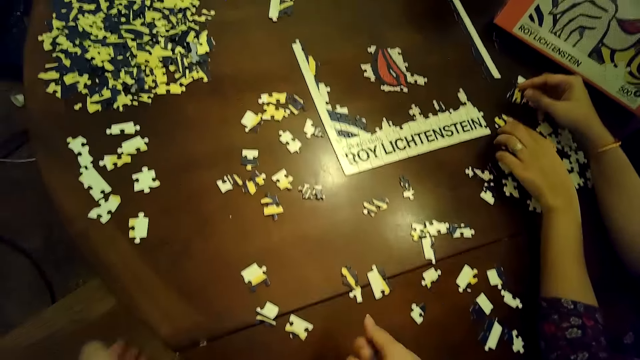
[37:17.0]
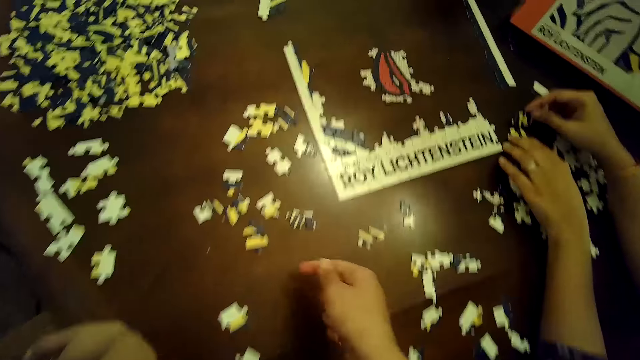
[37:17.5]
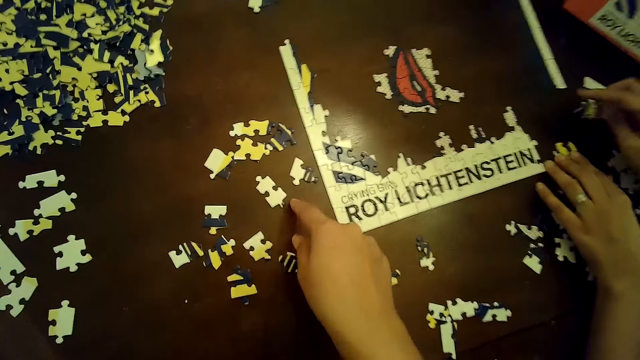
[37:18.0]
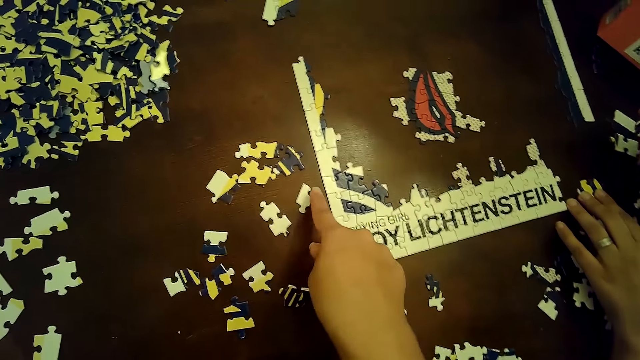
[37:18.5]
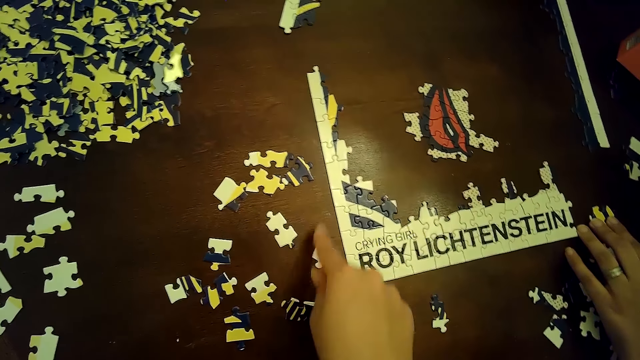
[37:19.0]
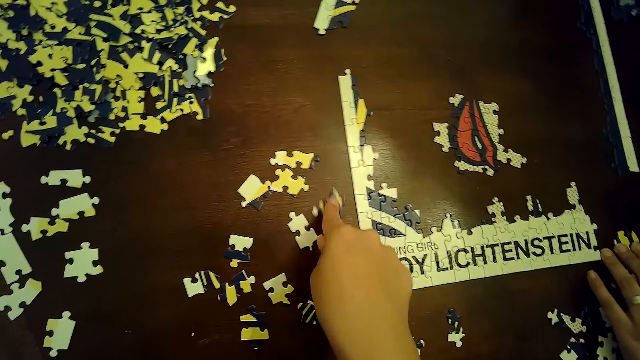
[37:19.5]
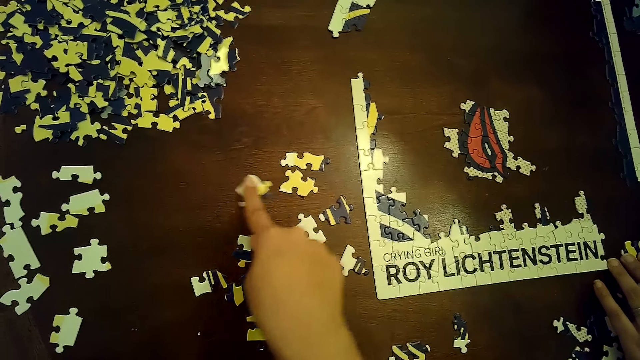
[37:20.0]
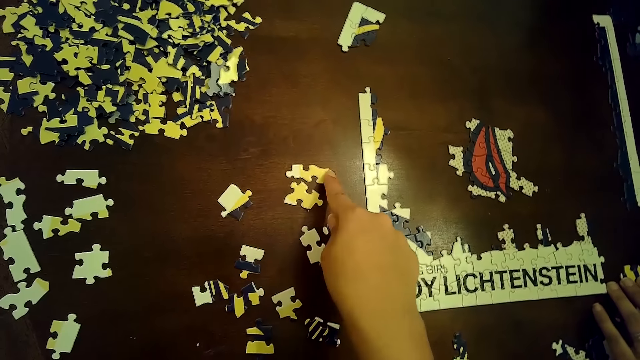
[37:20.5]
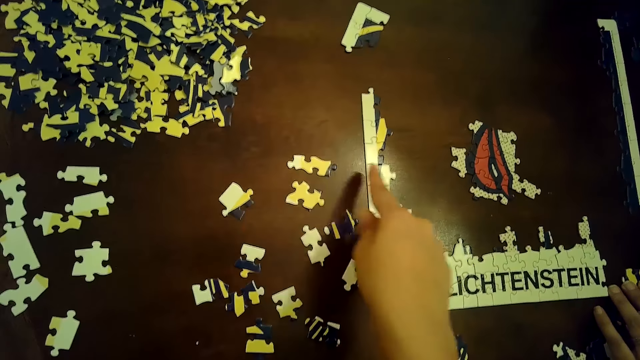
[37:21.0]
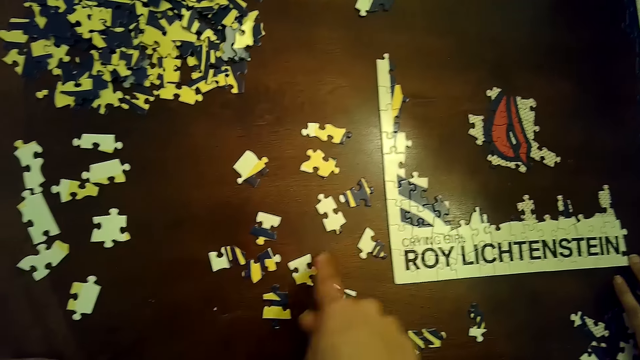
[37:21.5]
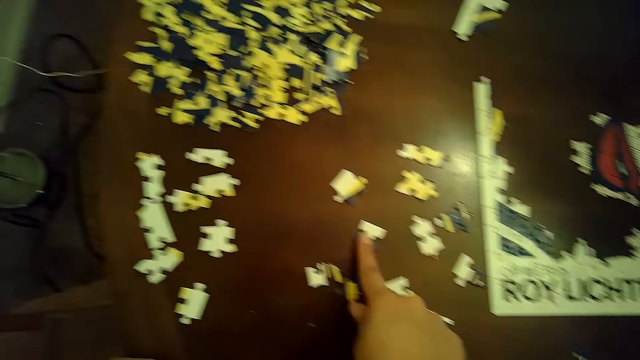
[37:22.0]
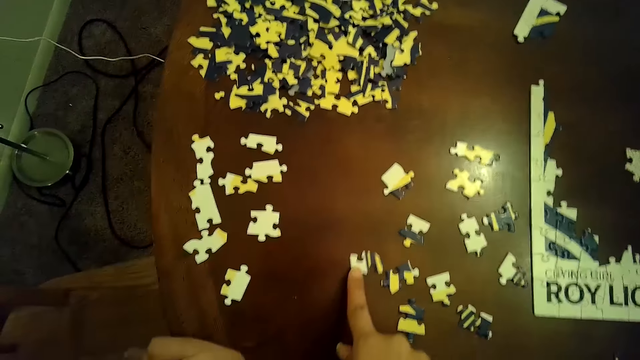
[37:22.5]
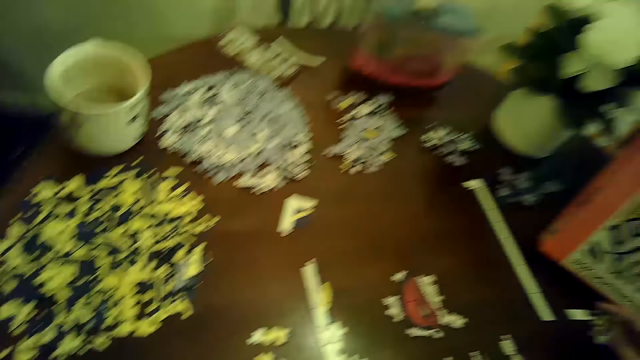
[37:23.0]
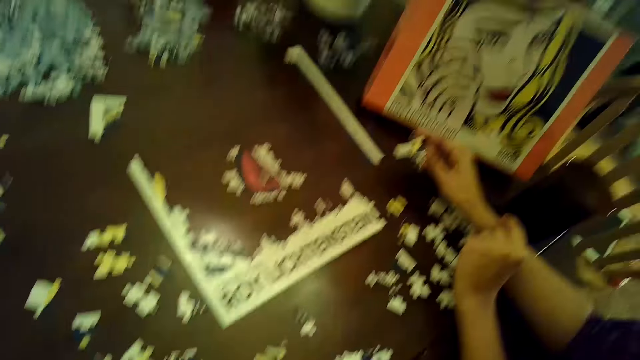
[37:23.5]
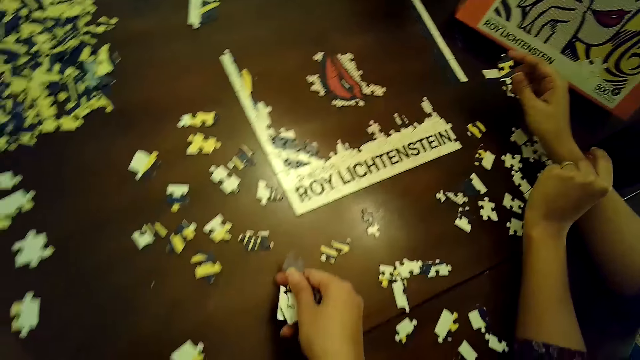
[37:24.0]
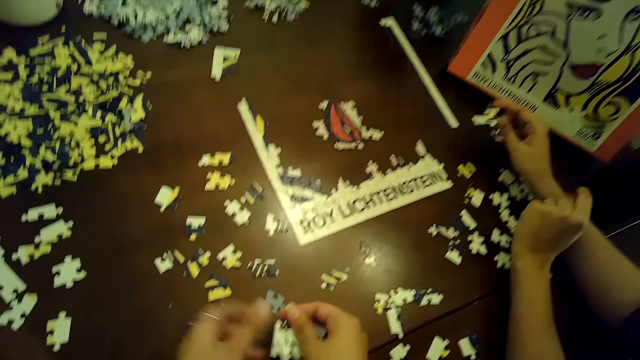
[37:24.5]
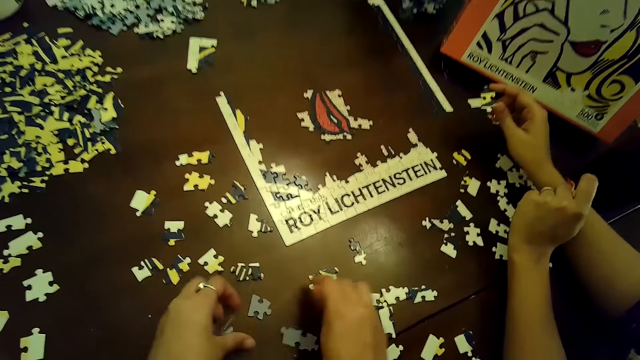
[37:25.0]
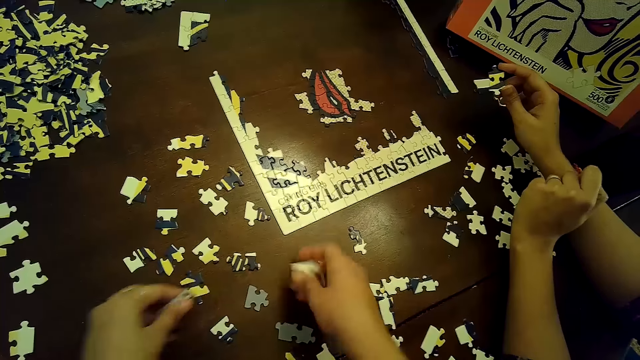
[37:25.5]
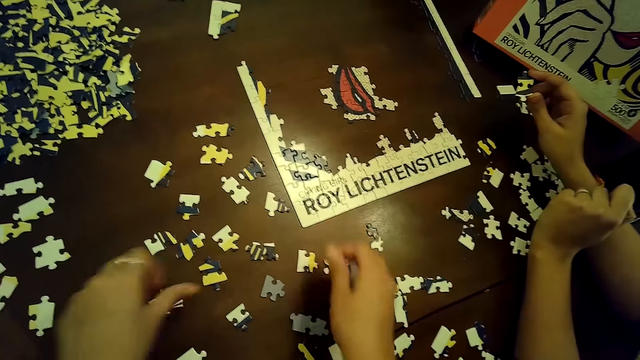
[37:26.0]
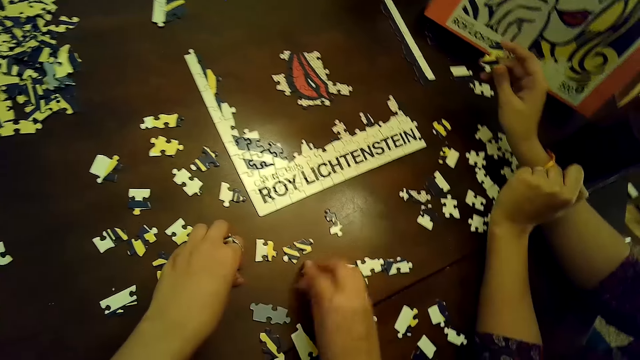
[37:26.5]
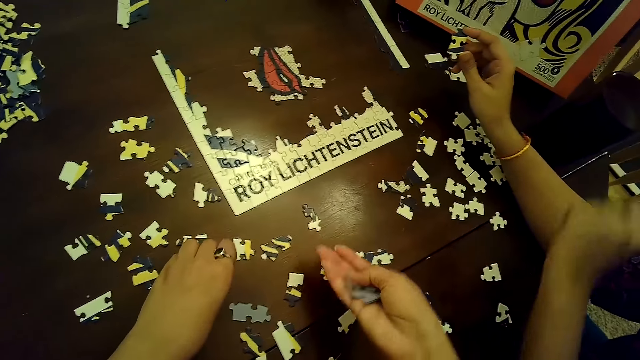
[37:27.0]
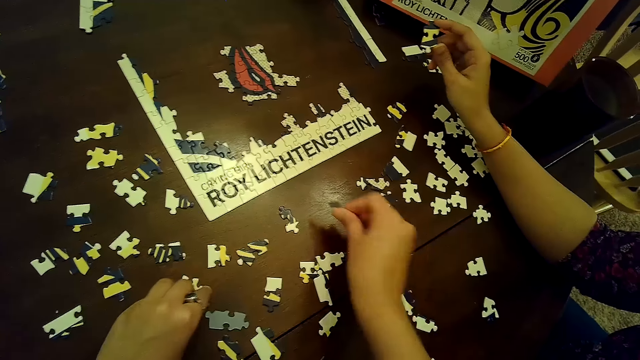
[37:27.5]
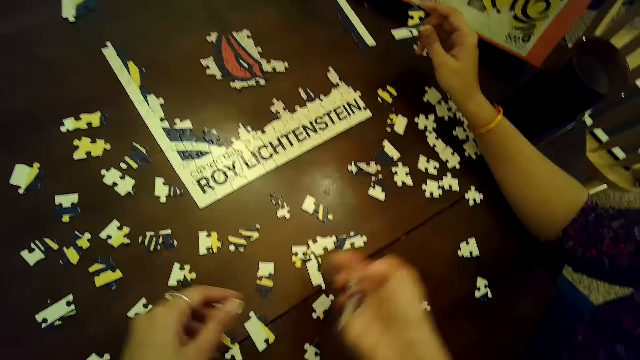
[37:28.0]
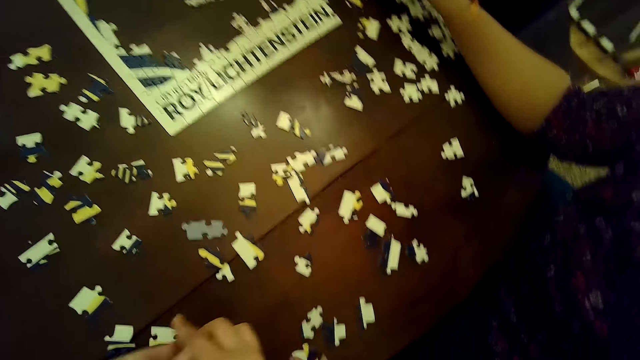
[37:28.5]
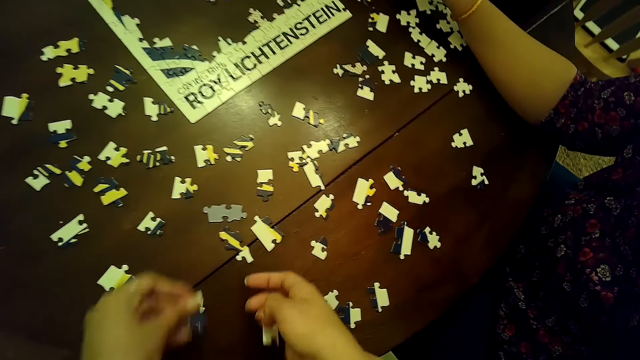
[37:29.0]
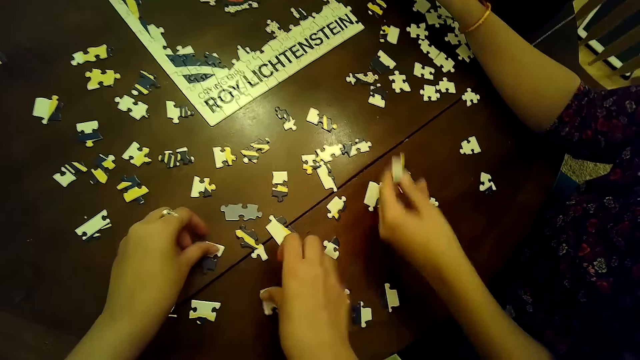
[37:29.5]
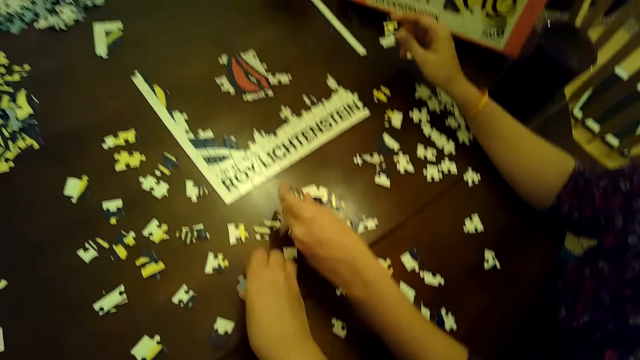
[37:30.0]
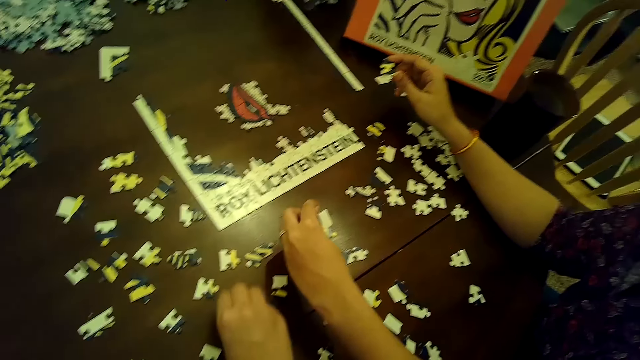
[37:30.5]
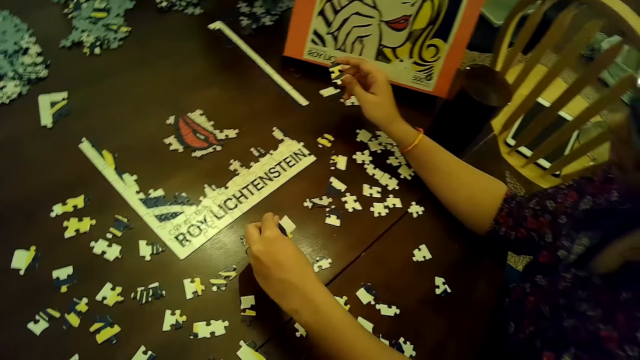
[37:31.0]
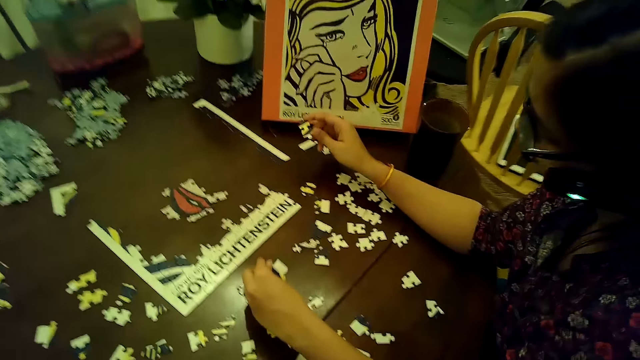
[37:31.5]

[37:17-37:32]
The woman places her left hand on the puzzle. The camera wearer moves a puzzle piece with her right hand. She jolts the puzzle pieces. She moves a puzzle piece with her right hand repeatedly. She places a puzzle piece on the table with her right hand. She places puzzle pieces on the table with both hands. She drops the puzzle pieces. She places puzzle pieces on the table with both hands again. She places a puzzle piece on the table with her right hand. She holds a puzzle piece with both hands. She places puzzle pieces on the table with both hands. The woman picks a puzzle piece from the table with her left hand. The camera wearer moves a puzzle piece with her right hand. The woman moves puzzle pieces with her left hand.

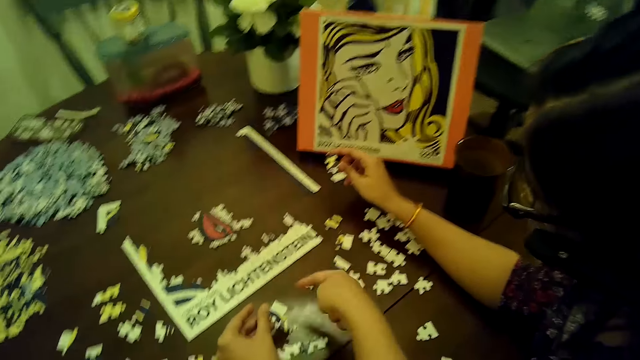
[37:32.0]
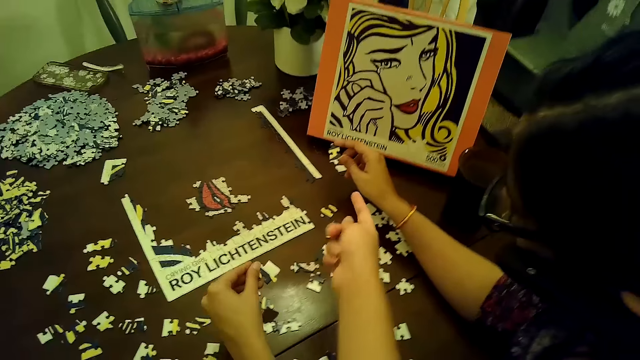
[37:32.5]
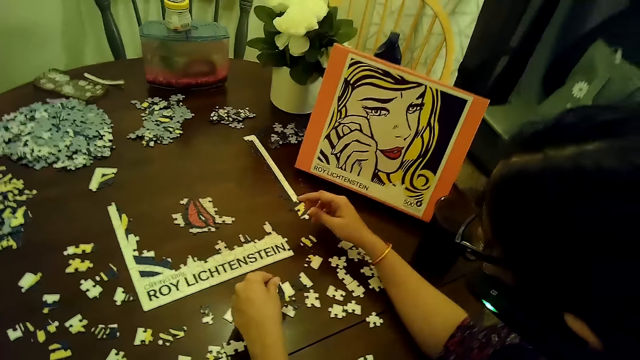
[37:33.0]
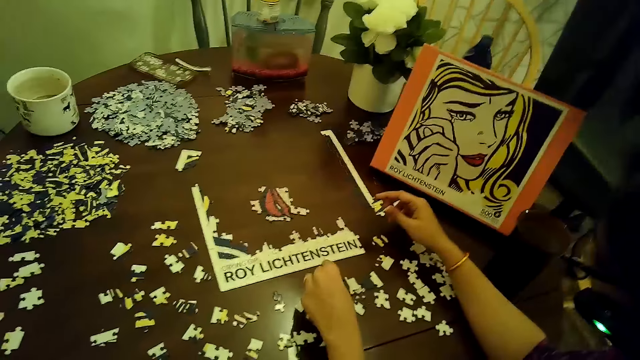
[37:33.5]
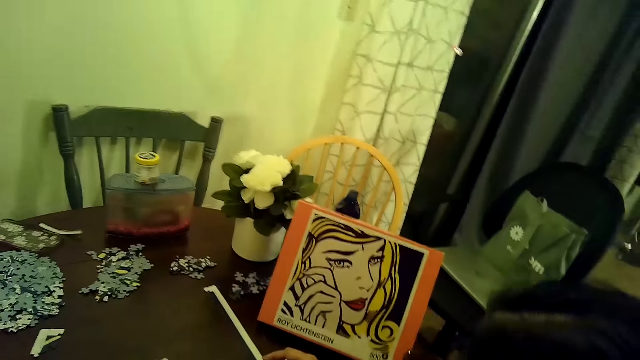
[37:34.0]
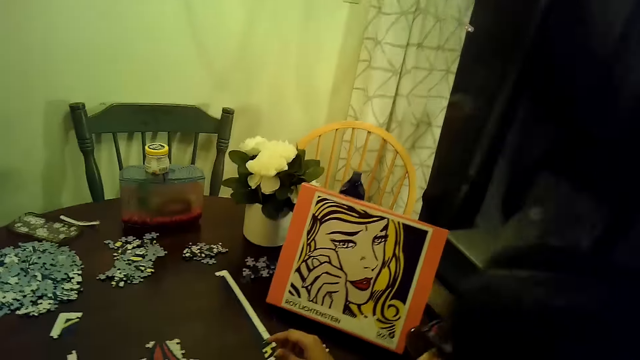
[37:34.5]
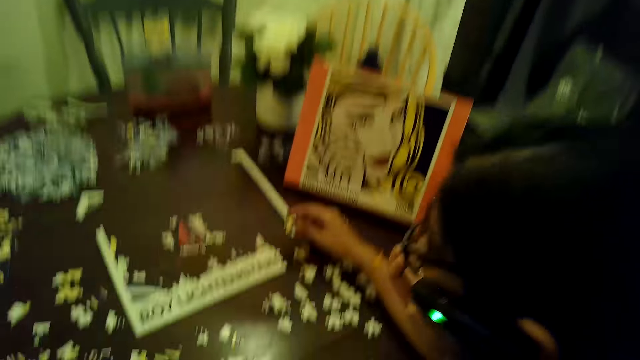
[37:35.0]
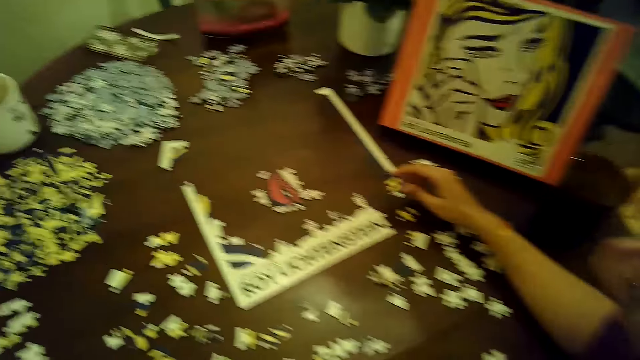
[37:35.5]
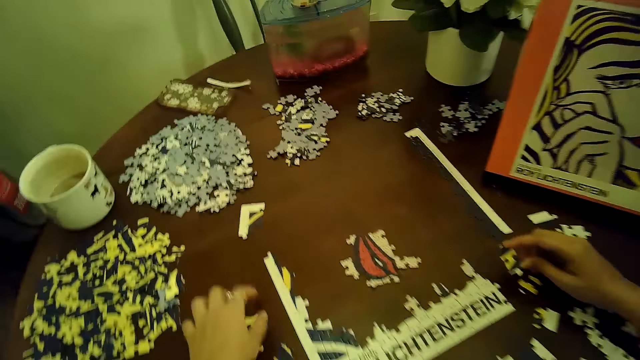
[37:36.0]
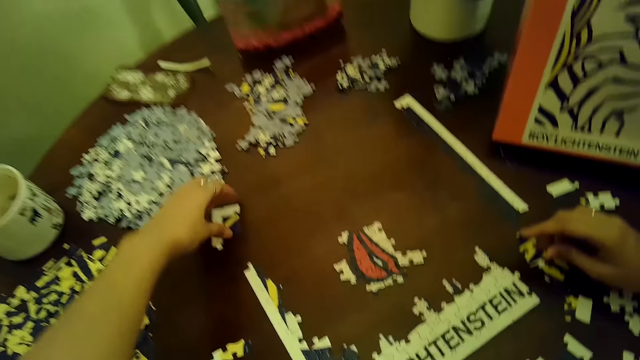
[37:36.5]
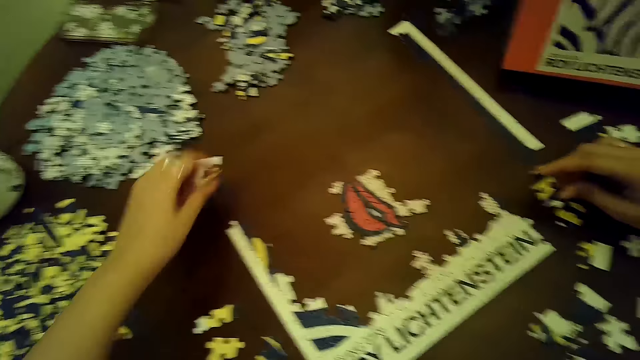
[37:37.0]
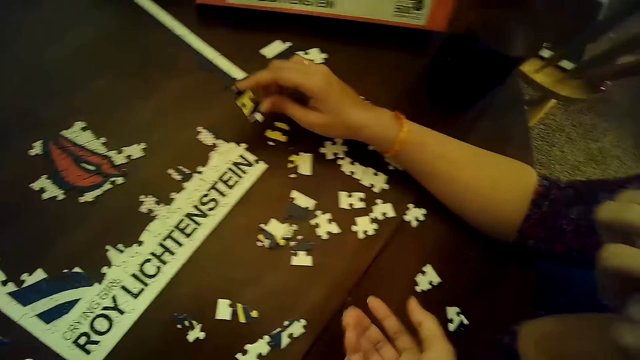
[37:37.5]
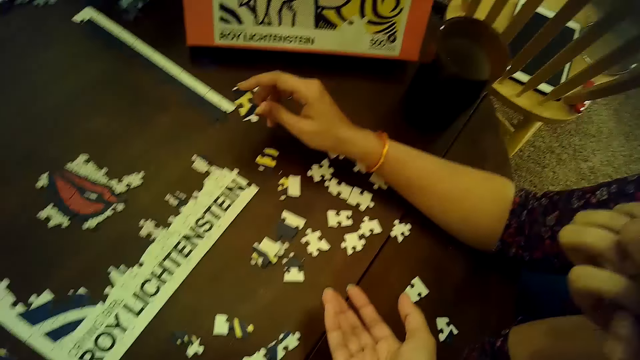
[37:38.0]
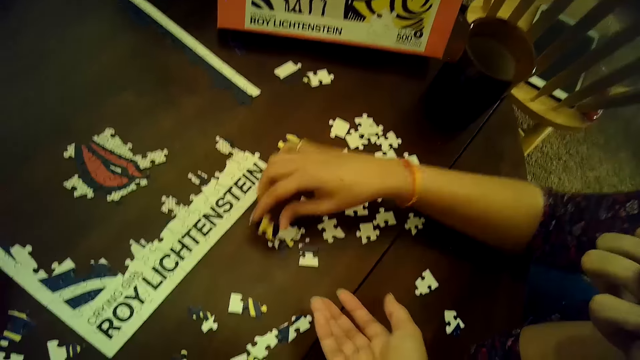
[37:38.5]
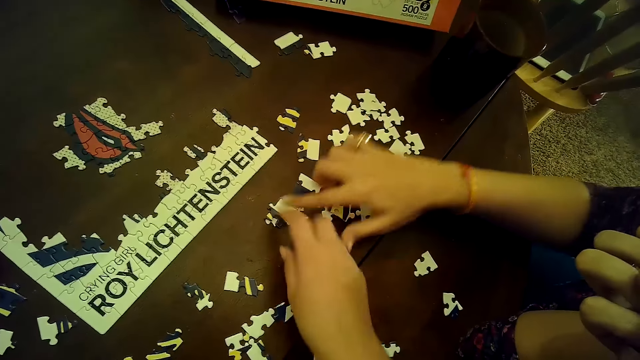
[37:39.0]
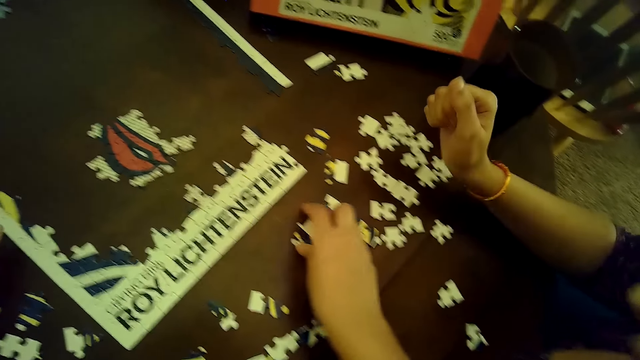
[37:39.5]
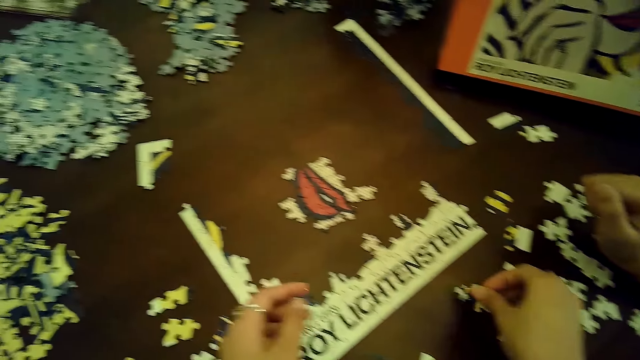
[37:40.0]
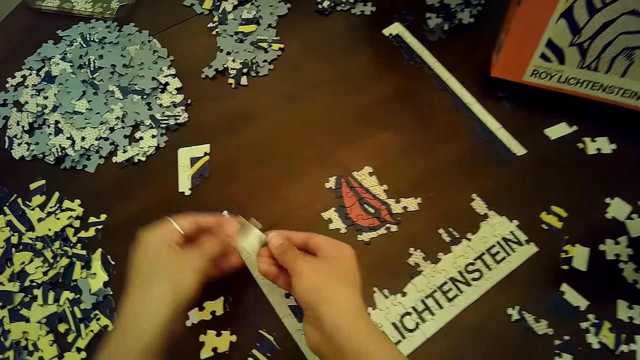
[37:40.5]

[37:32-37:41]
The camera wearer points at the puzzle pieces. The woman places a puzzle piece on the table with her left hand. The camera wearer stares at the table. The woman places the puzzle piece on the table with her right hand. The camera wearer picks a puzzle piece from the table with her right hand. She holds the puzzle piece with both hands.
